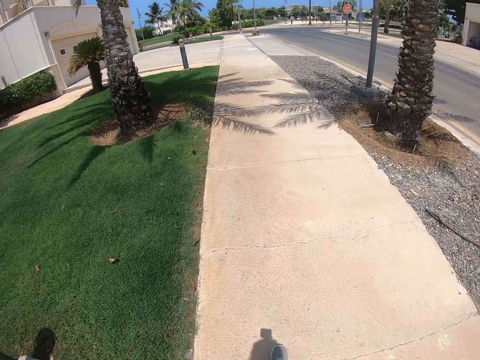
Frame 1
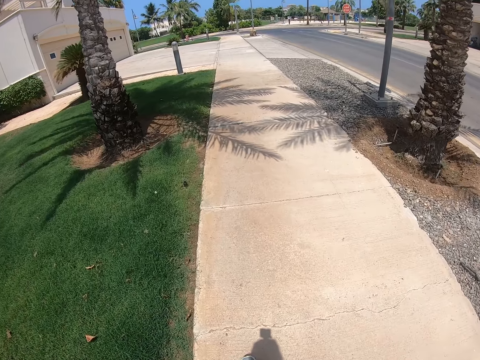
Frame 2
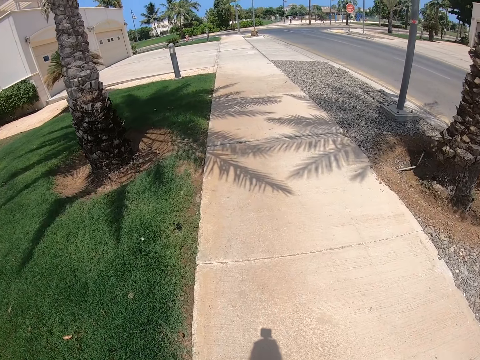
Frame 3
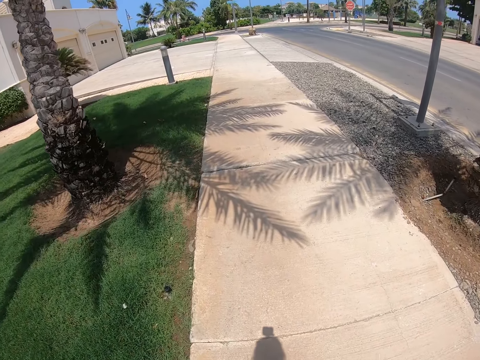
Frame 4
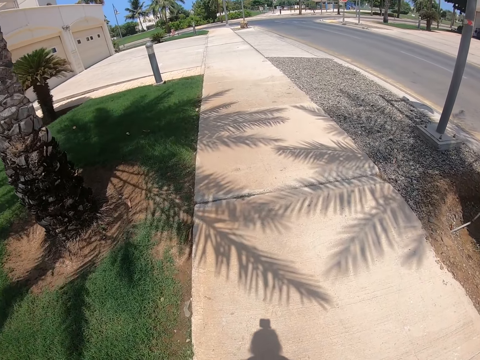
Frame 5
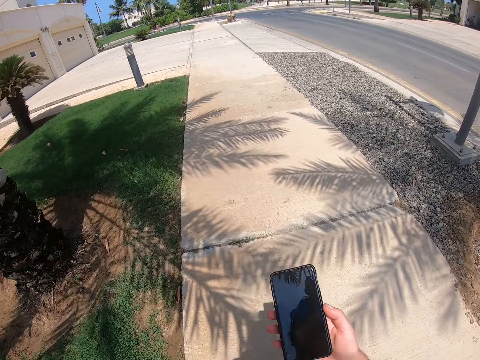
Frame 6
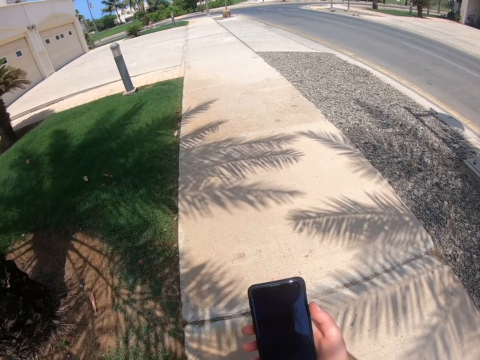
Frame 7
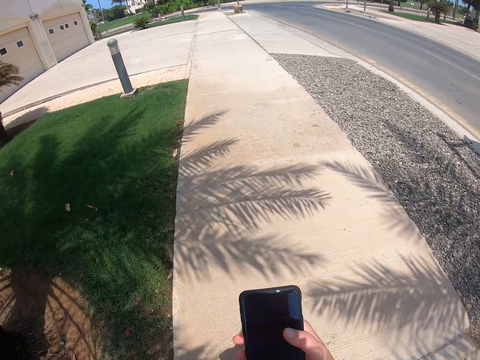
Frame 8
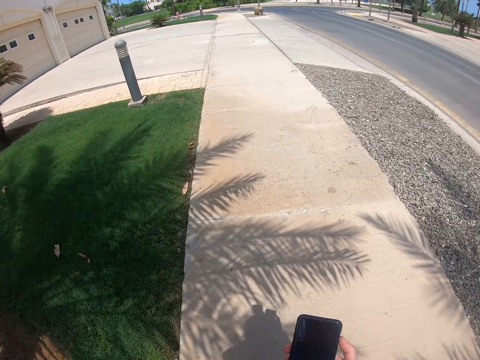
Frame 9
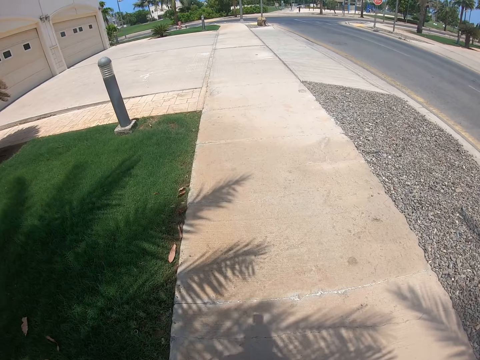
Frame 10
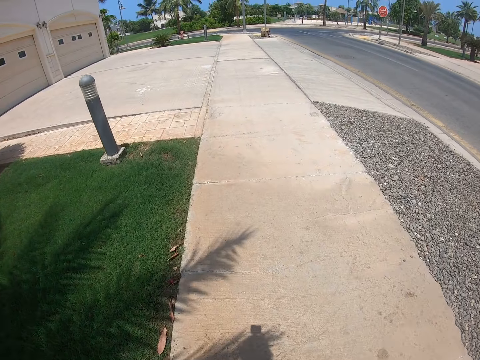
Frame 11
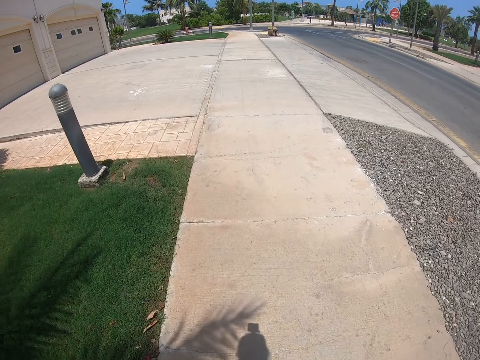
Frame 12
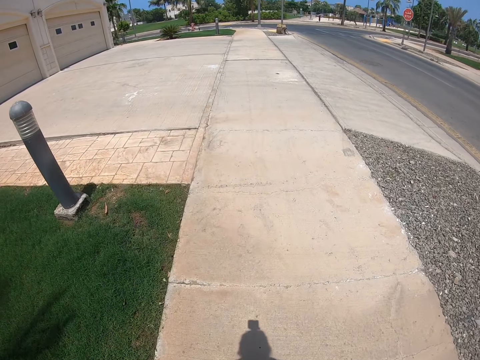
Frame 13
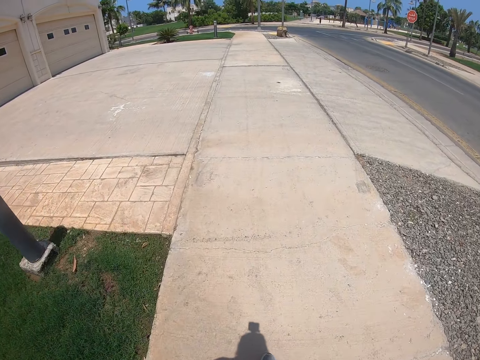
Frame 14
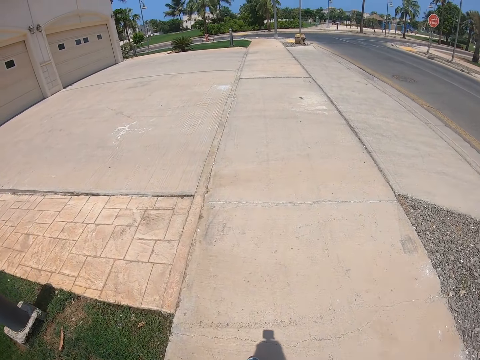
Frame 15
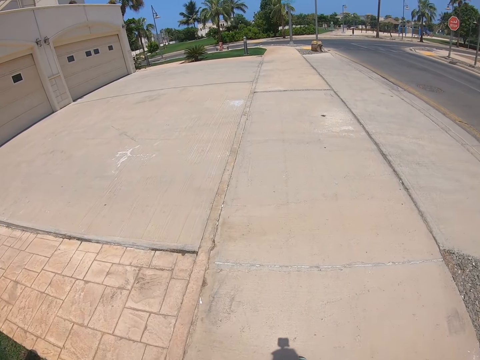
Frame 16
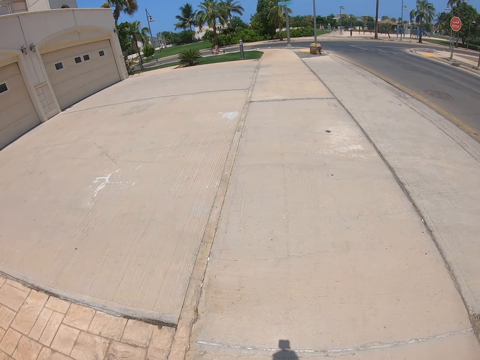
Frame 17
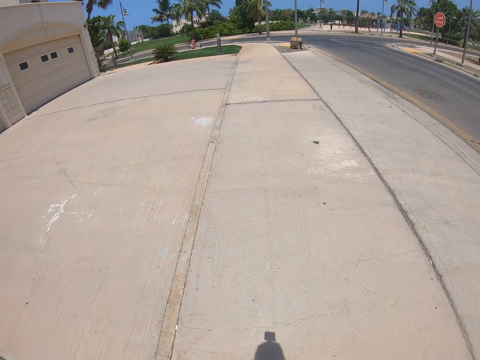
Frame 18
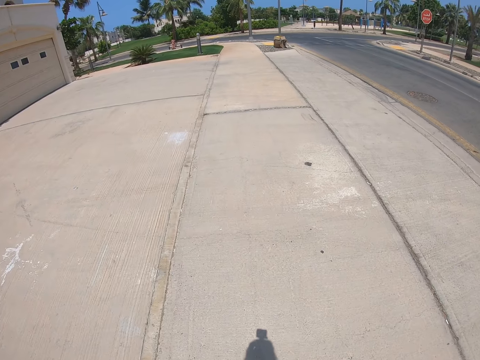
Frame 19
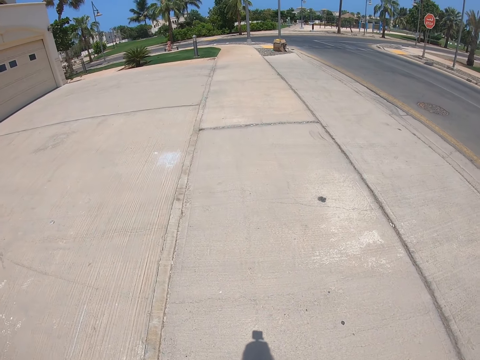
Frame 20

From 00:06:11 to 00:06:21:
The camera wearer looks at the phone. He operates the phone in his hand. He walks on the sidewalk.

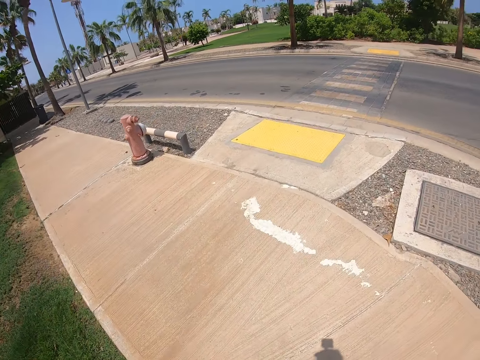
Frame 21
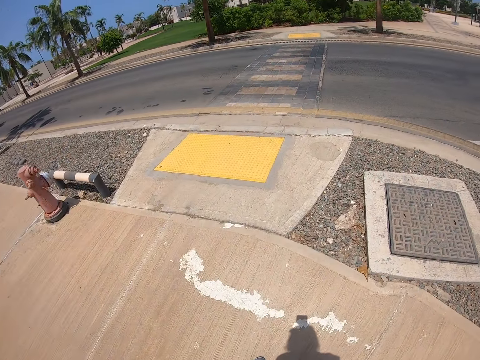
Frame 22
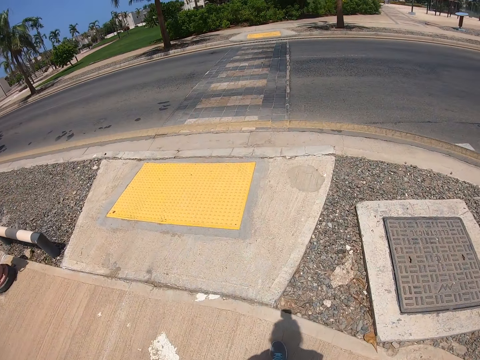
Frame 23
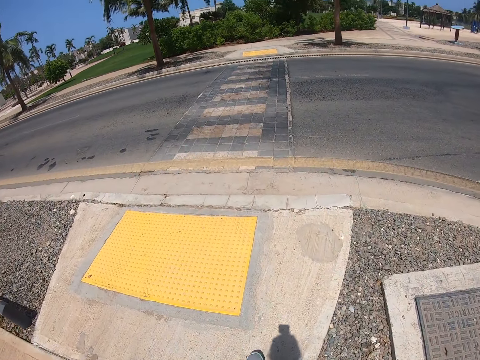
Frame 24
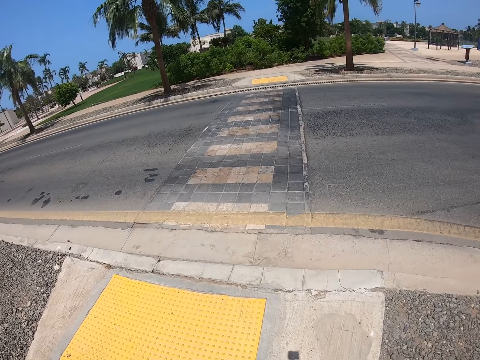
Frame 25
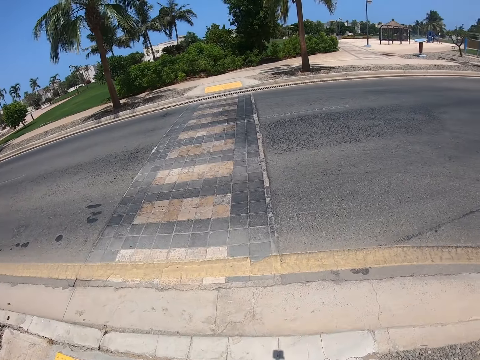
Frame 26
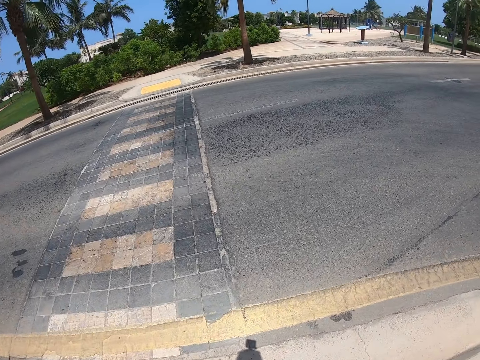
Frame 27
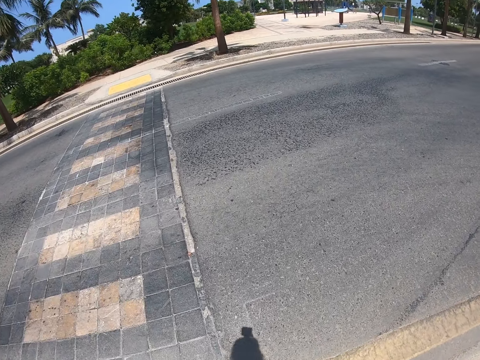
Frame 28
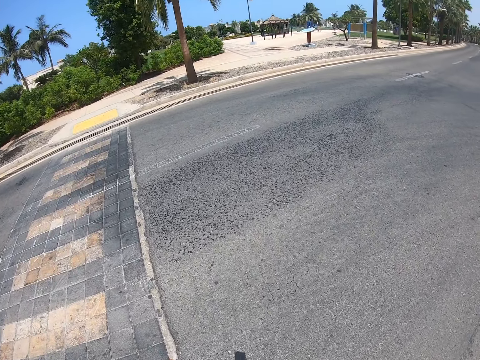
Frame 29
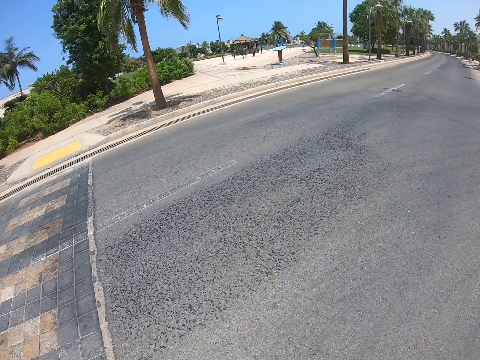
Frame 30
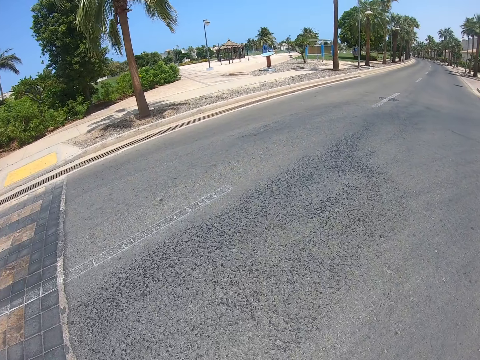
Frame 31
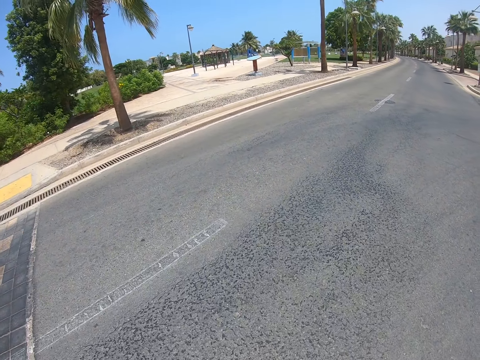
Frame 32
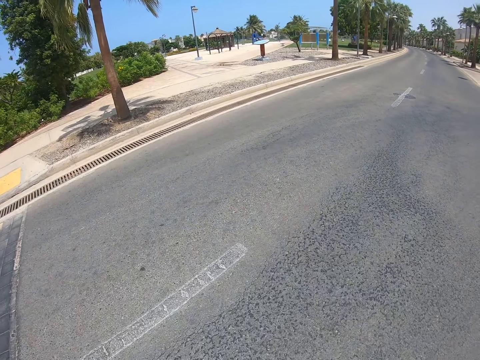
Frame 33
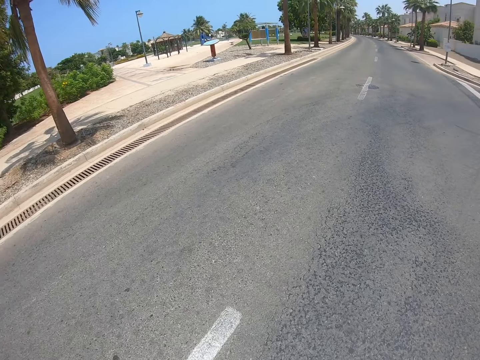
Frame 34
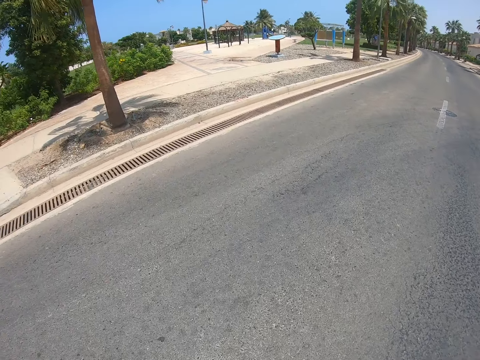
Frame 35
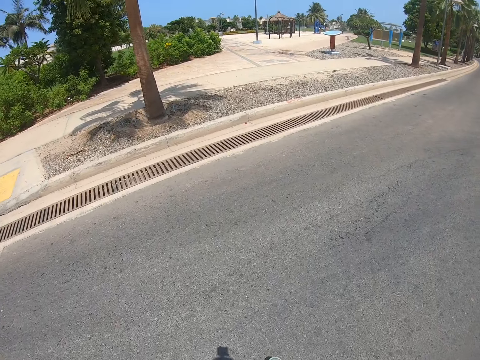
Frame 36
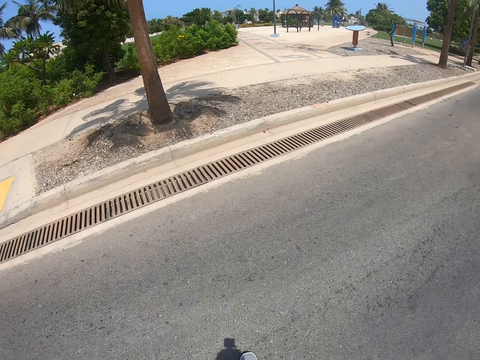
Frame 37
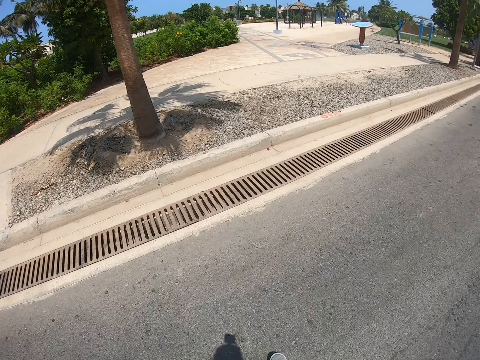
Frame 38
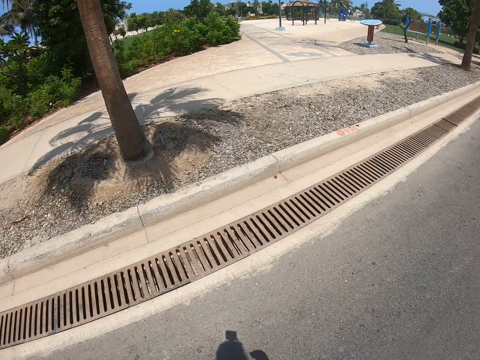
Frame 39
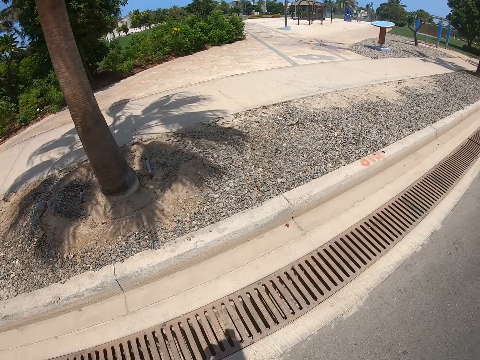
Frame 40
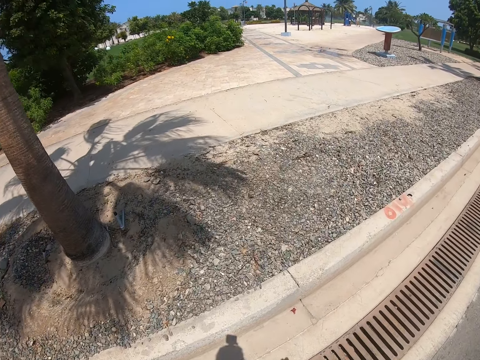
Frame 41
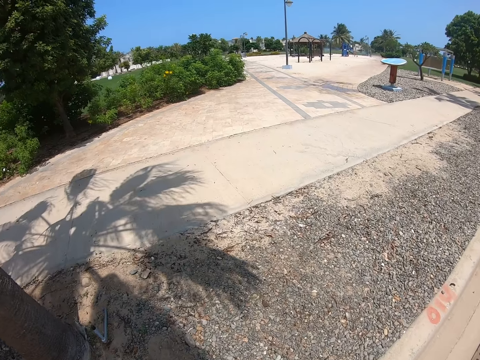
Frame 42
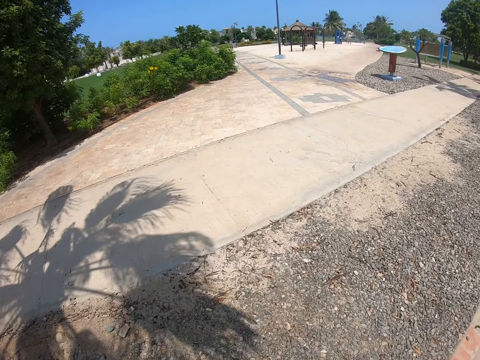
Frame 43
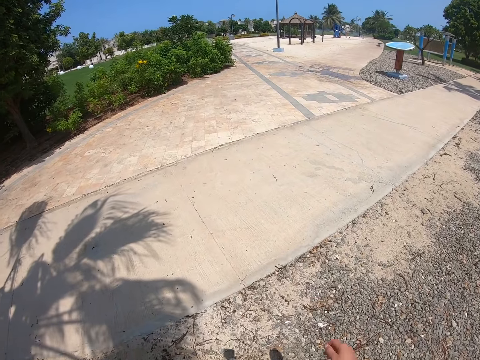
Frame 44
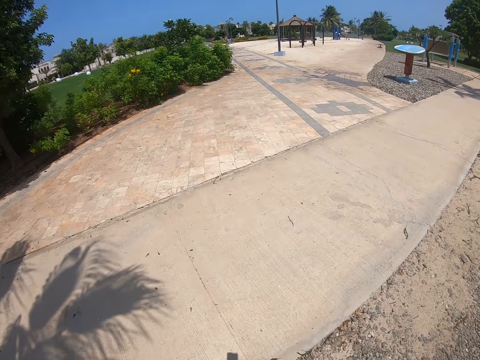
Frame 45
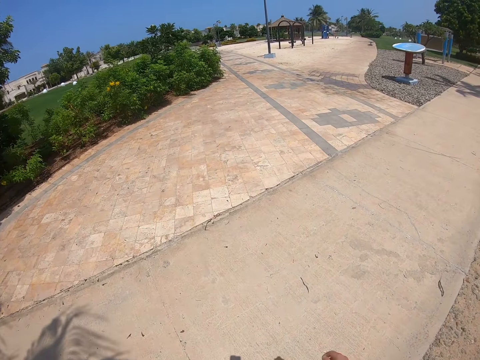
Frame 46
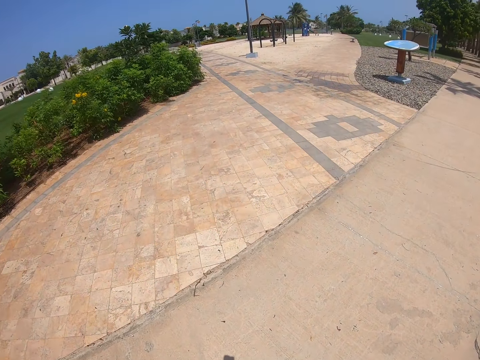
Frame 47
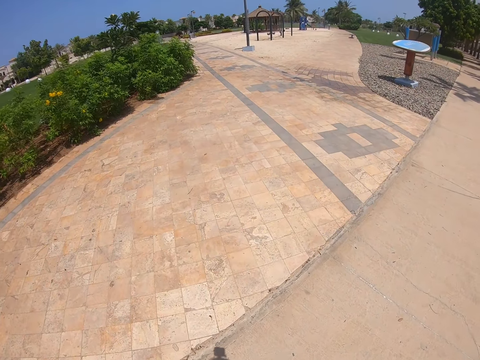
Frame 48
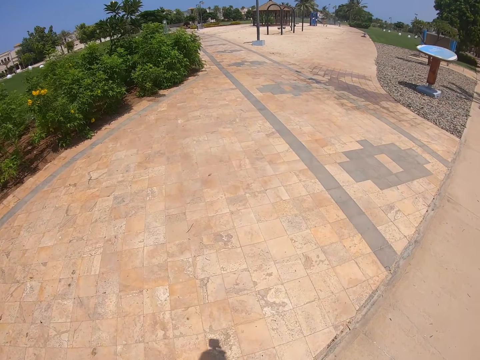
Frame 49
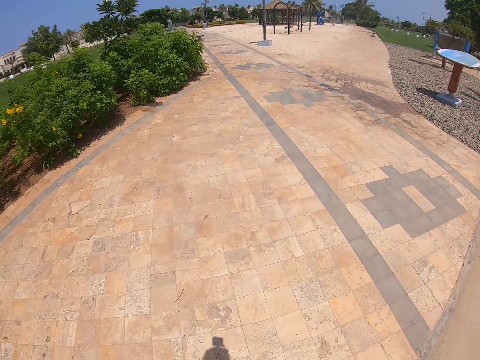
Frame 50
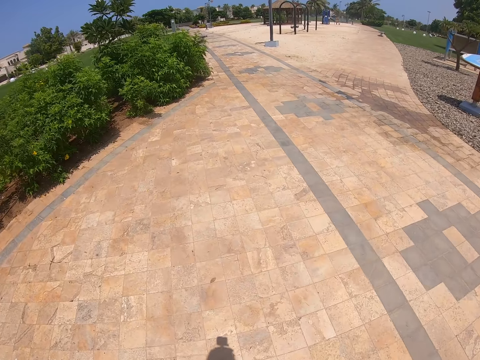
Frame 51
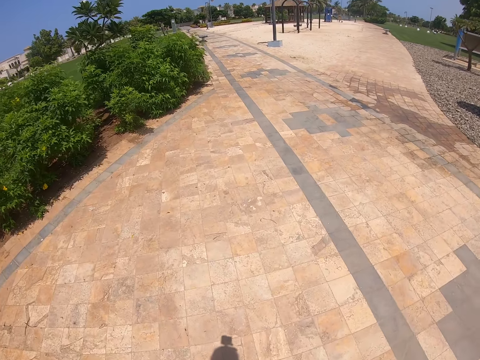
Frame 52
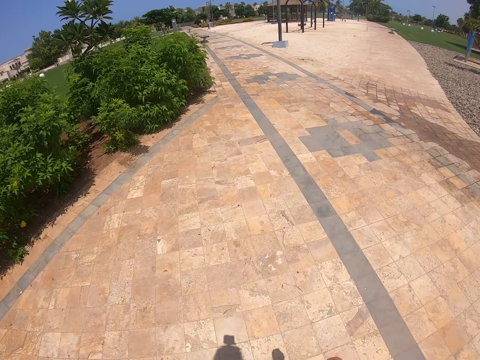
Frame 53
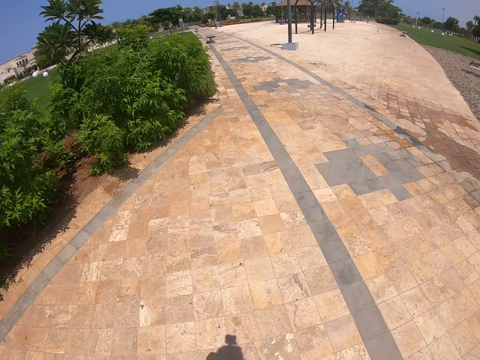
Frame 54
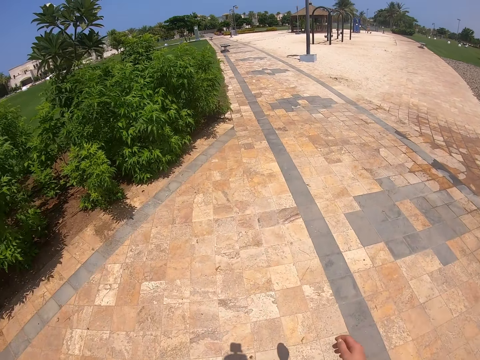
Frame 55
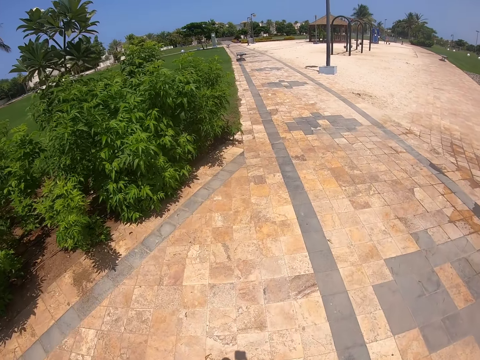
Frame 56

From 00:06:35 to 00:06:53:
The camera wearer walks across the road. They walk on the sidewalk.
